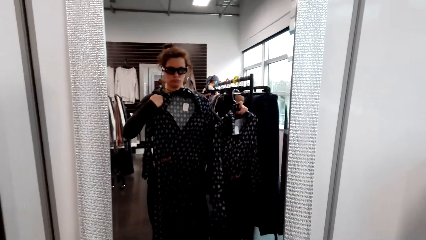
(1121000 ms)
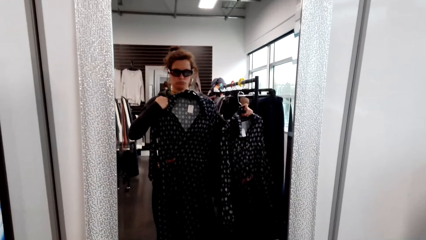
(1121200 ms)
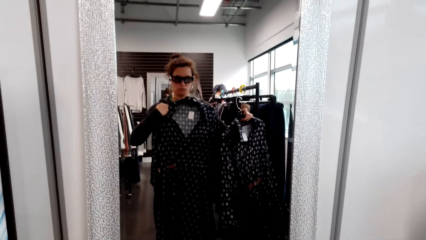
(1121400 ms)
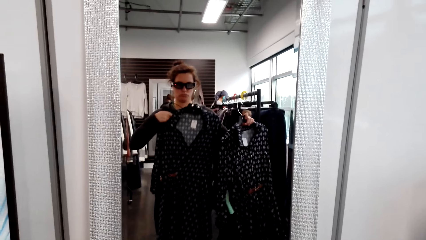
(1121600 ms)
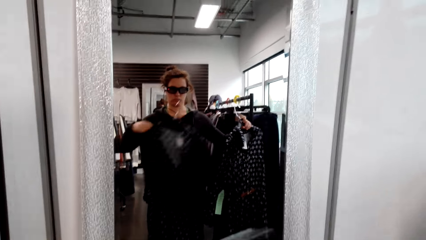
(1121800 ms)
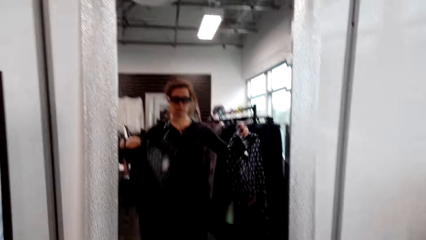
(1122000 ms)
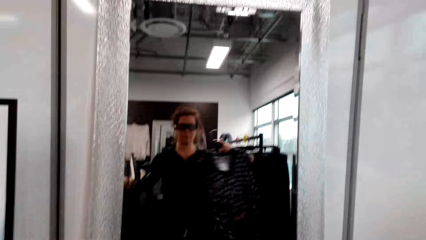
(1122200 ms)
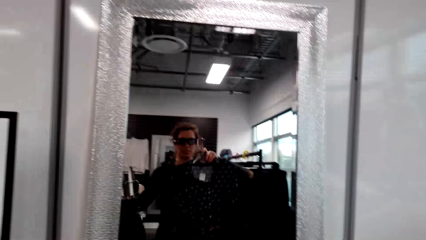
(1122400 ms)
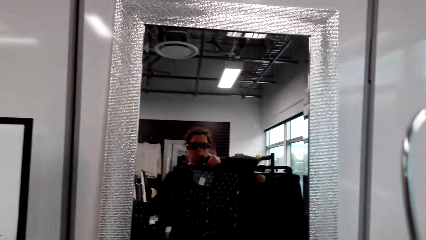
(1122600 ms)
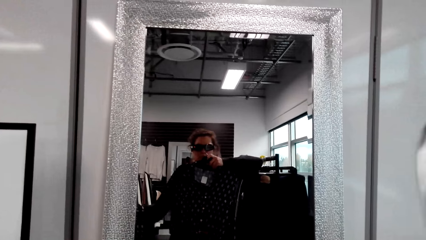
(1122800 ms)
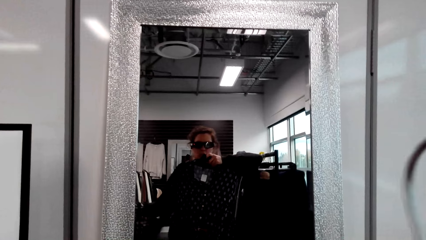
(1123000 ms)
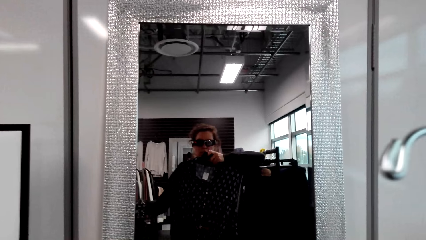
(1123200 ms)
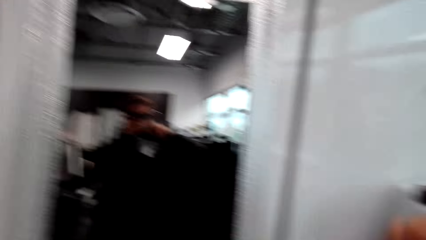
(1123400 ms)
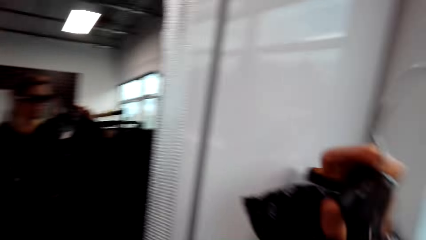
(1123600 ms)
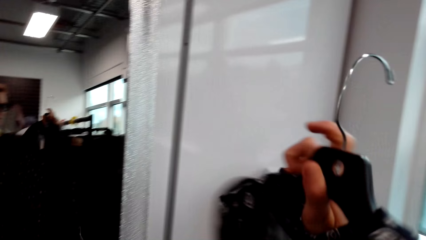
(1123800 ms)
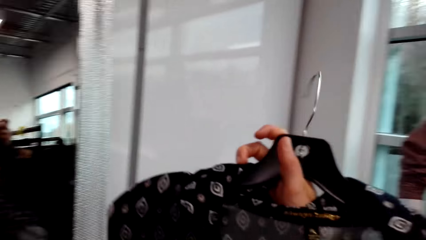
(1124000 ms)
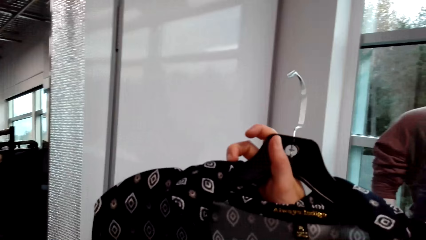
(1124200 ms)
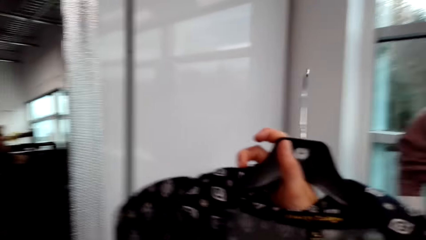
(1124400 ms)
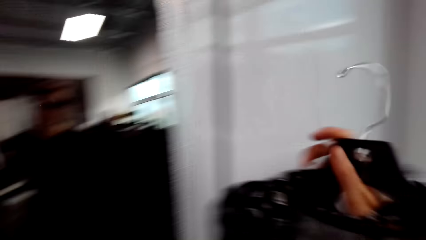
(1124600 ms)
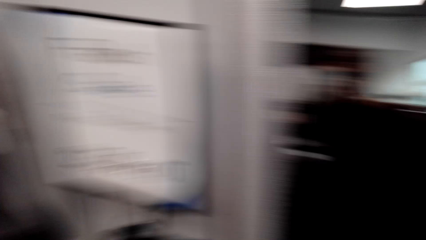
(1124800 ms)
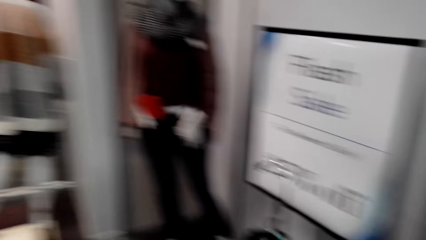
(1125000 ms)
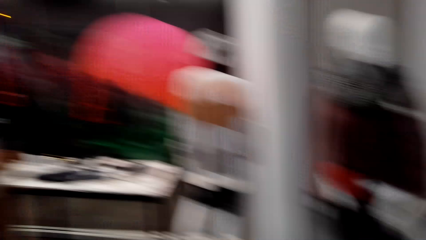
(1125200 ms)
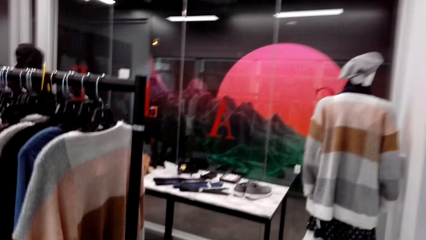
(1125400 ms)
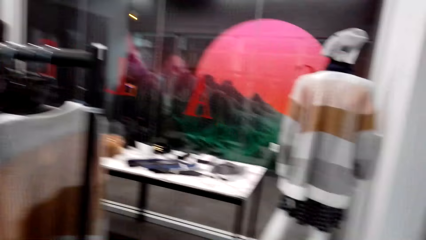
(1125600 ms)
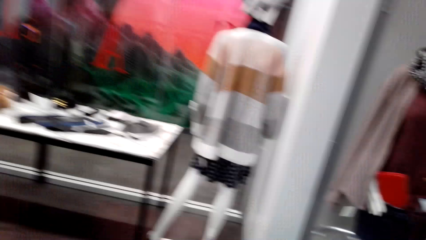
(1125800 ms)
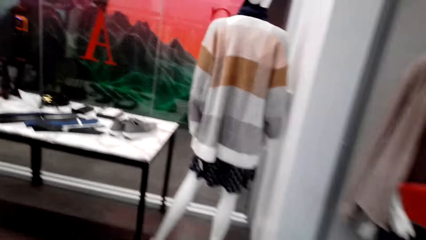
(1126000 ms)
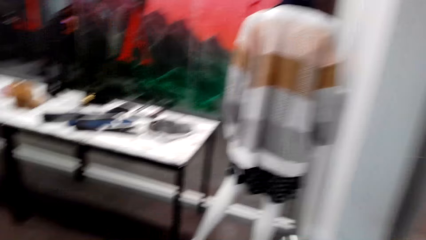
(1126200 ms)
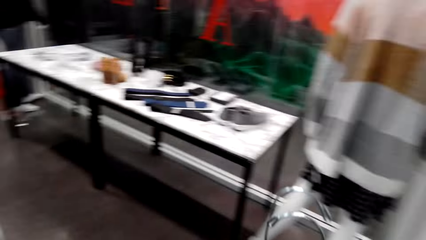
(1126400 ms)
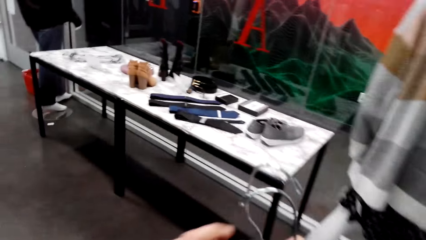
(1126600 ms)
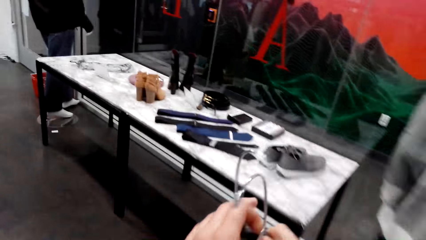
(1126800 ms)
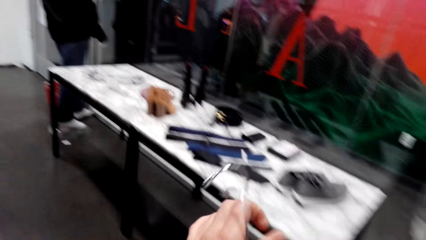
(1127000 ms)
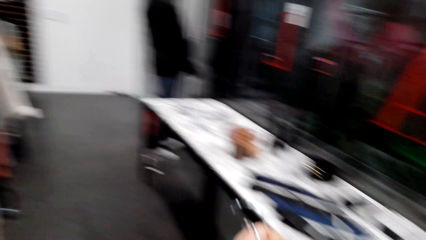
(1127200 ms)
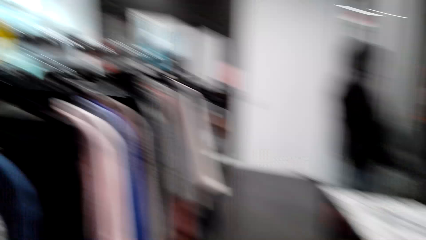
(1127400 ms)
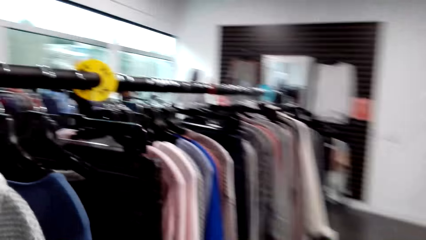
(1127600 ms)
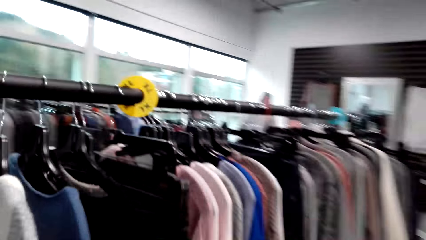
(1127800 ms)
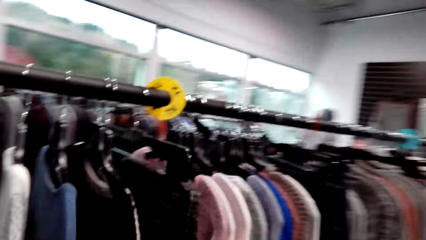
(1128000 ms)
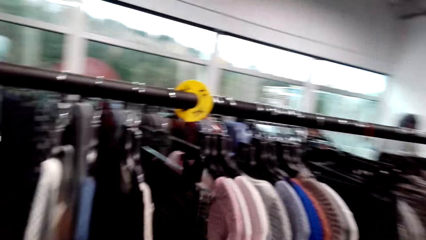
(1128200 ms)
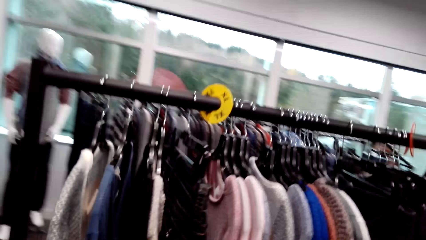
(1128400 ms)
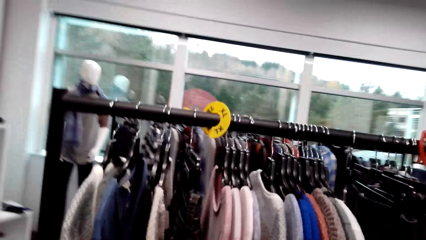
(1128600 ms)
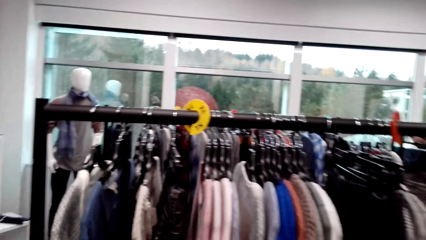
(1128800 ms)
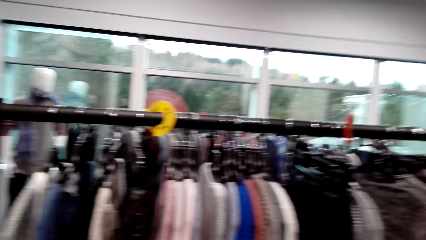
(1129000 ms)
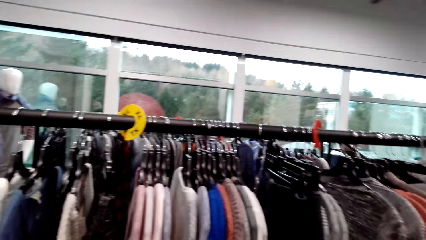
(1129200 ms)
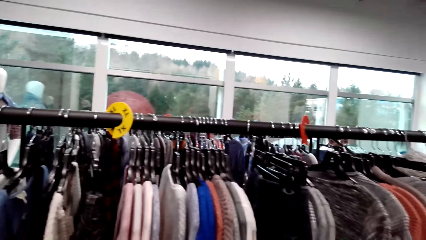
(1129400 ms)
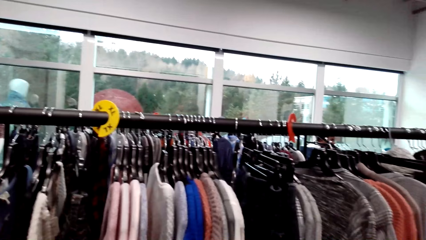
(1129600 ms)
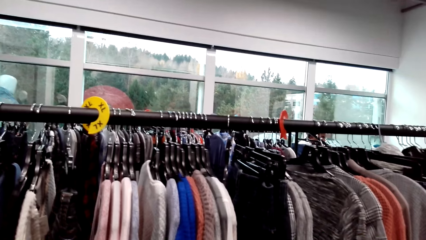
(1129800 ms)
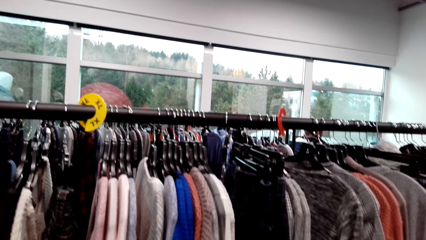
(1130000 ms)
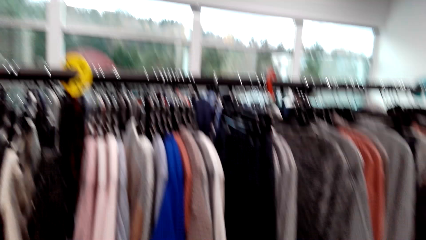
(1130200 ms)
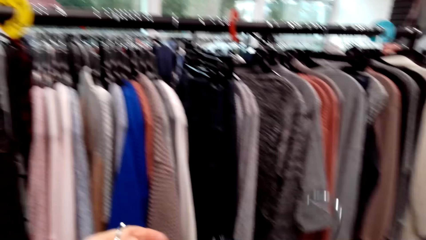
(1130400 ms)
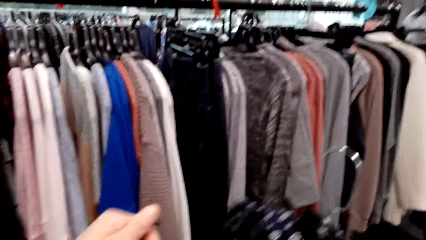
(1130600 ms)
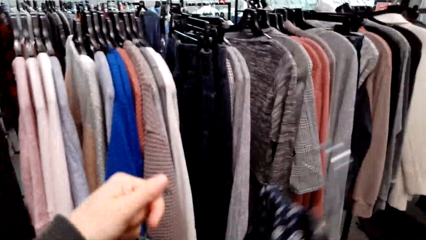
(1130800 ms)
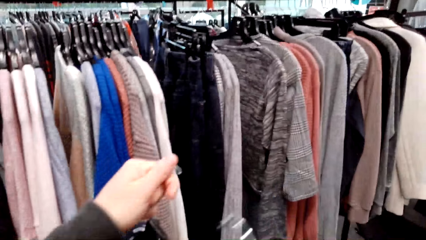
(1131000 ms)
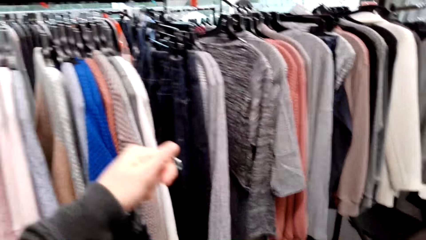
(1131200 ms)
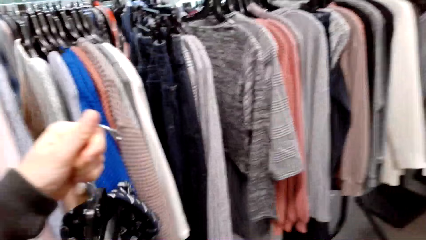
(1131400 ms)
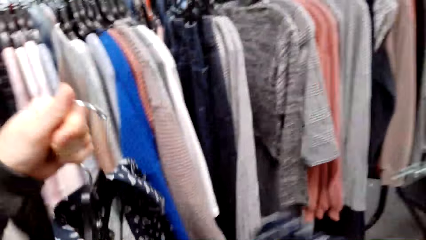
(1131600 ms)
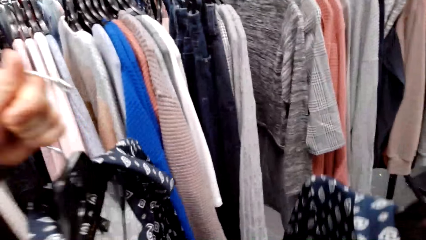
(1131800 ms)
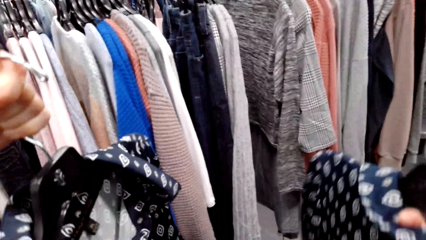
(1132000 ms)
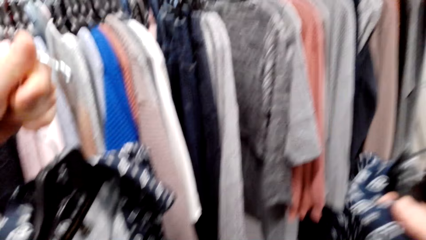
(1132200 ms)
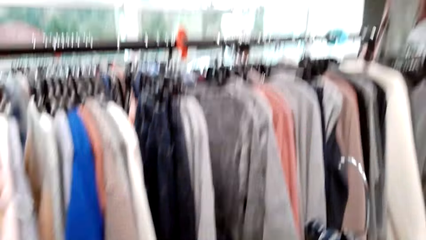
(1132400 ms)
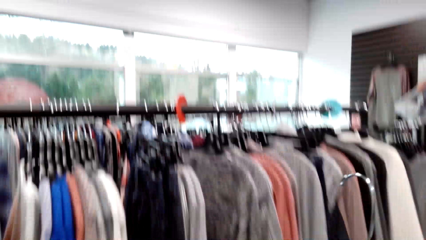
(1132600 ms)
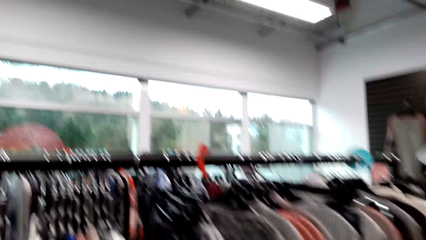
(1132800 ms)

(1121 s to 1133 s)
The camera wearer looks at dresses in a mirror. They stare at a dress. They walk in the clothes store. They stare at clothes on a rack and lift the dresses.

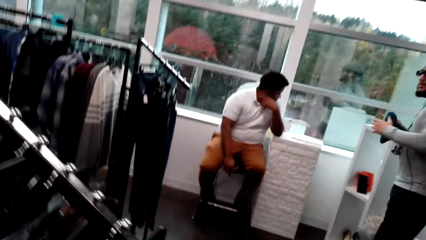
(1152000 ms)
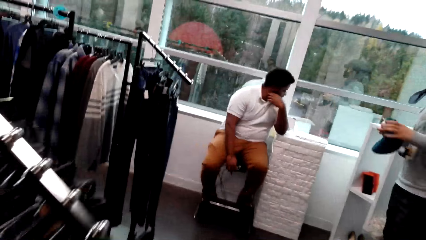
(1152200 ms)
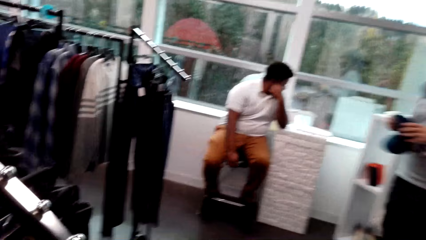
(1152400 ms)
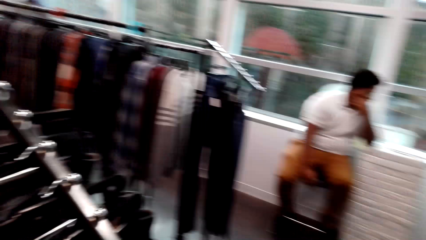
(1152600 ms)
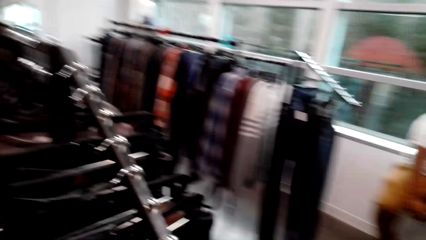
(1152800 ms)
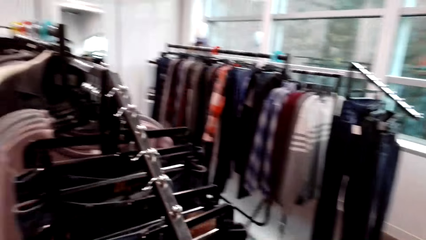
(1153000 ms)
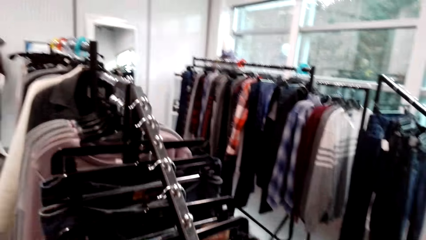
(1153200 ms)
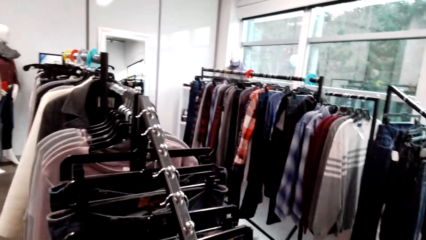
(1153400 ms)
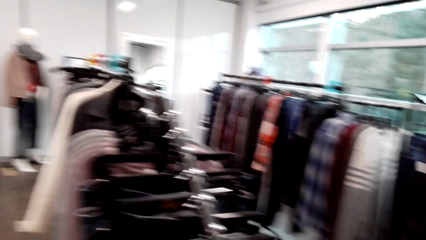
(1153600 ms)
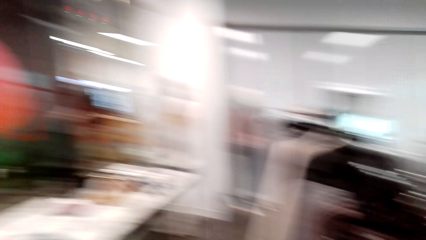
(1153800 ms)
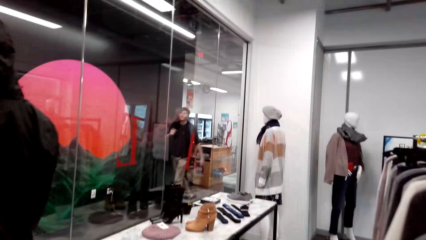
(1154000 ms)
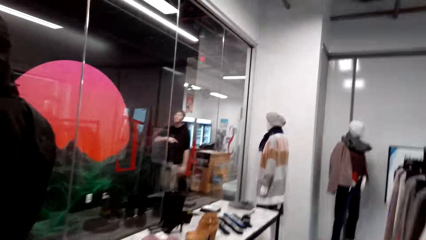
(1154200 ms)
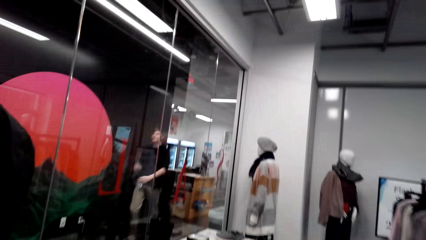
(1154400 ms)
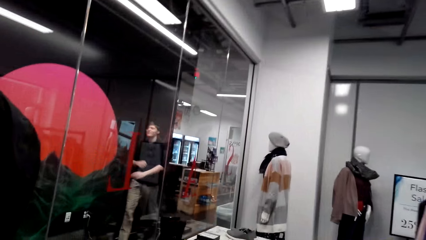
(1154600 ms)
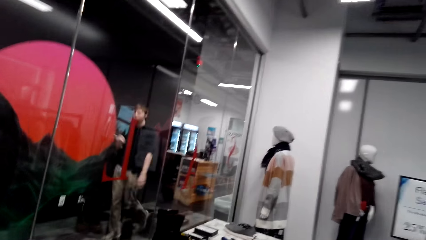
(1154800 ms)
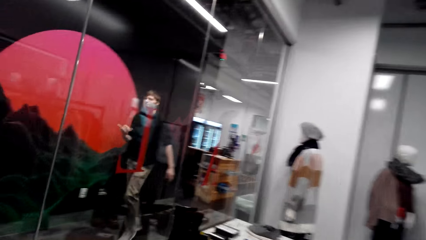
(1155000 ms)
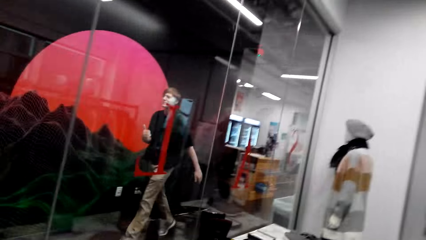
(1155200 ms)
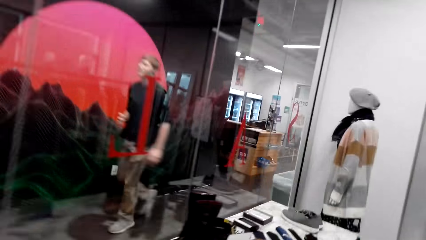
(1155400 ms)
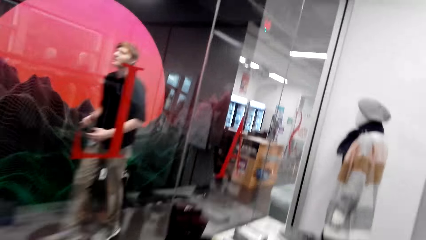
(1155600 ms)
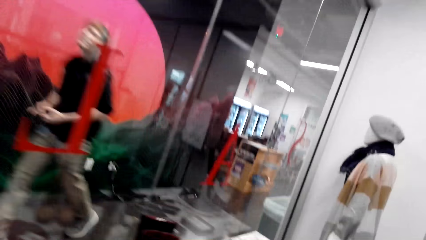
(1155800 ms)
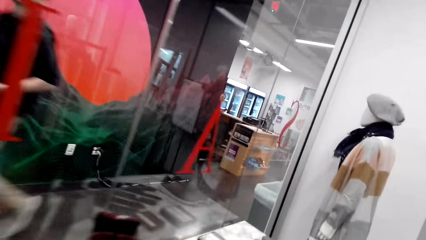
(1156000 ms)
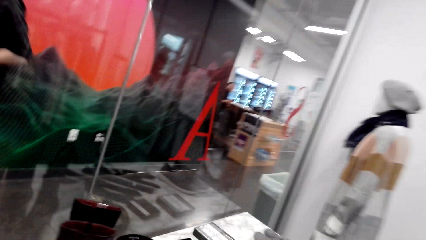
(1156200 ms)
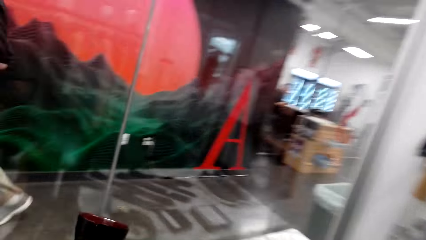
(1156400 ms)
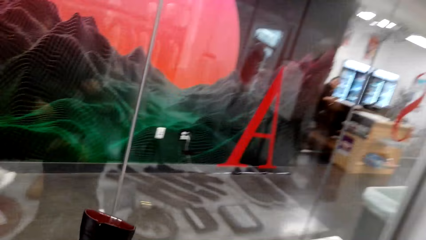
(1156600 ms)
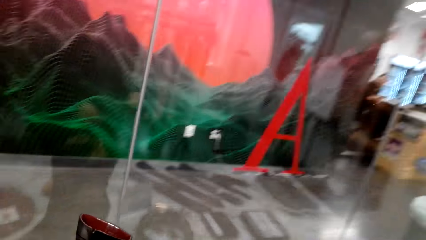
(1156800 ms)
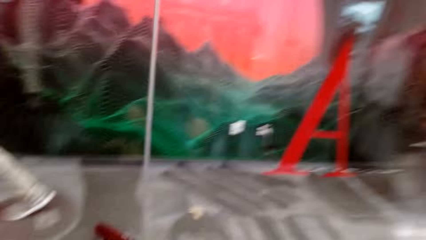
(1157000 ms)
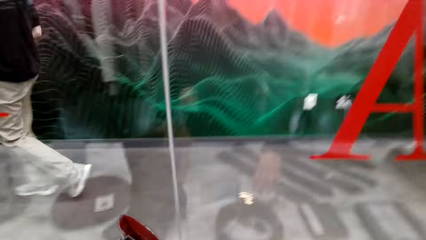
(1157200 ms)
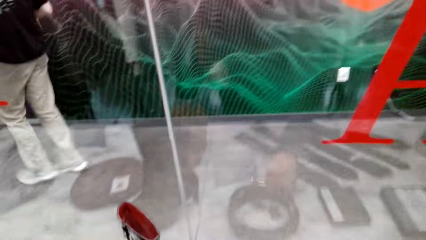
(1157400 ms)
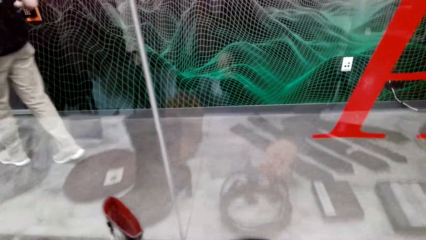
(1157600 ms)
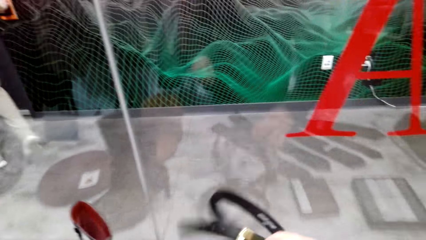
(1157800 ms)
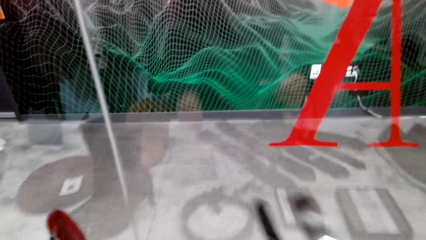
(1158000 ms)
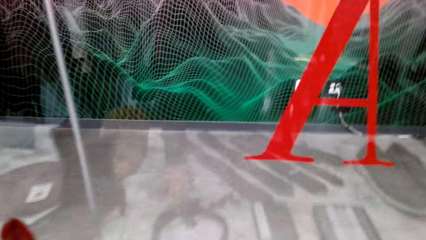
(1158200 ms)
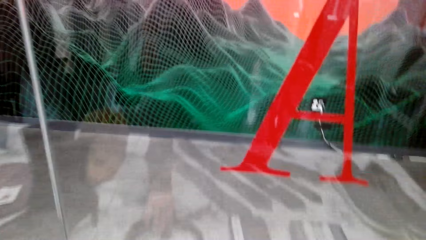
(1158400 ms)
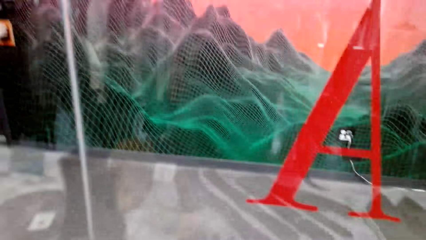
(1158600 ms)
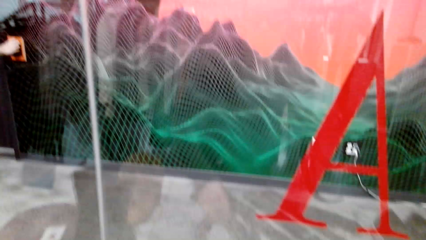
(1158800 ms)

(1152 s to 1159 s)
The camera wearer looks around. They pick up a belt.
